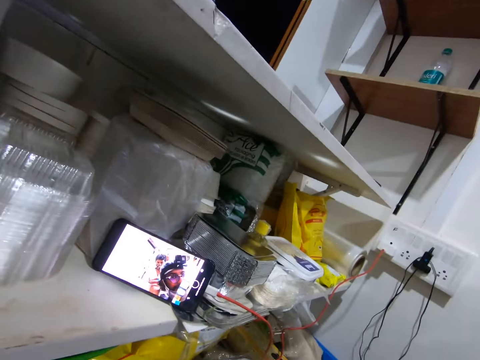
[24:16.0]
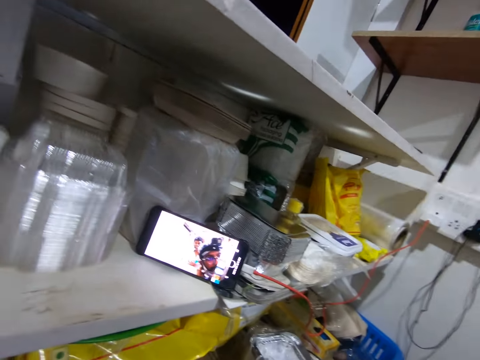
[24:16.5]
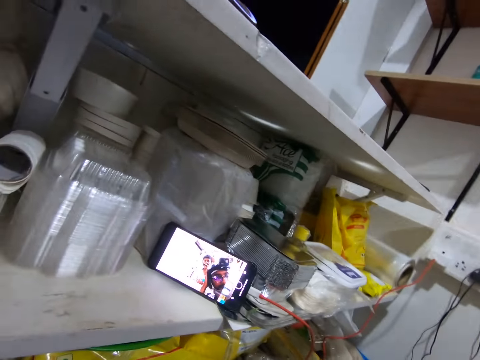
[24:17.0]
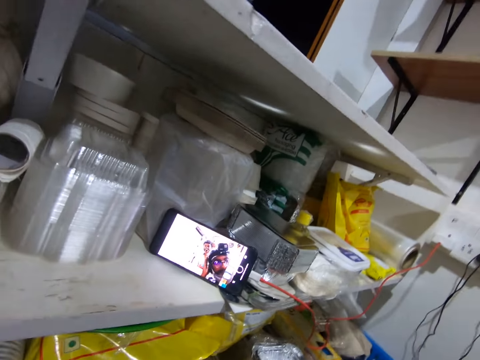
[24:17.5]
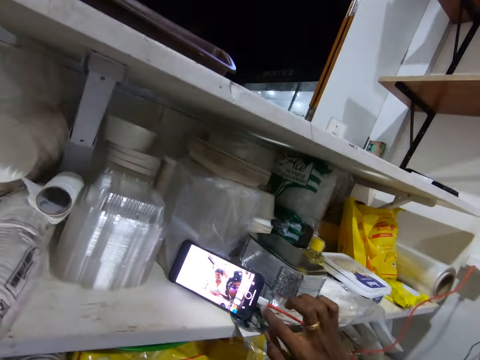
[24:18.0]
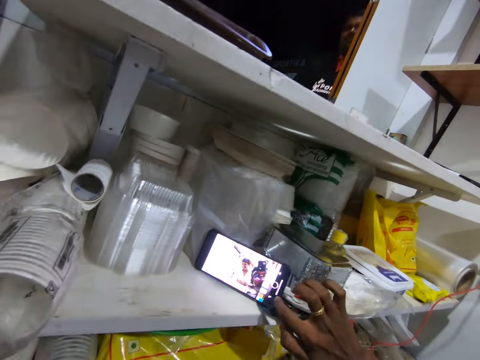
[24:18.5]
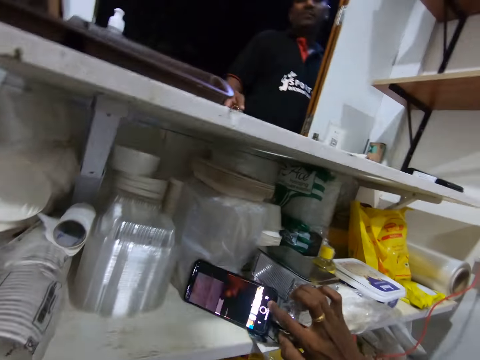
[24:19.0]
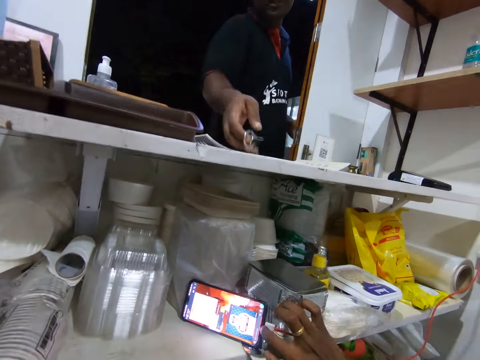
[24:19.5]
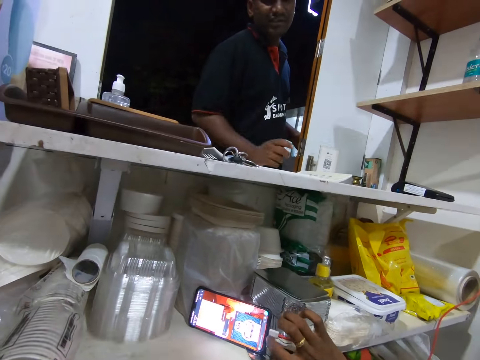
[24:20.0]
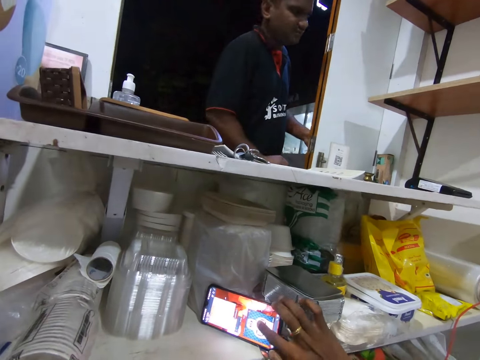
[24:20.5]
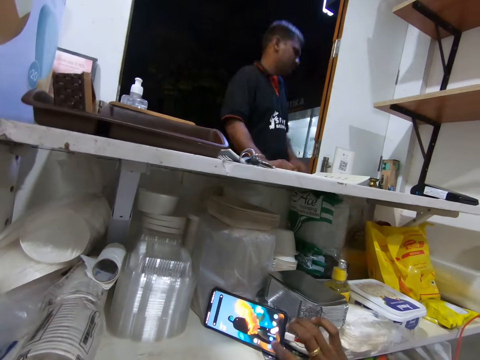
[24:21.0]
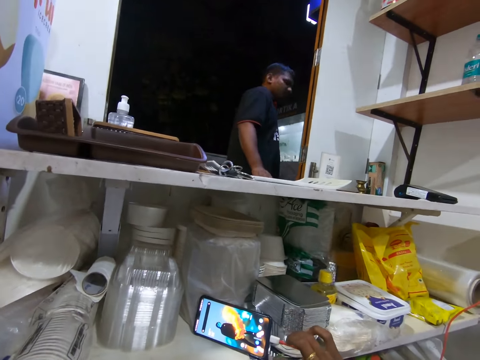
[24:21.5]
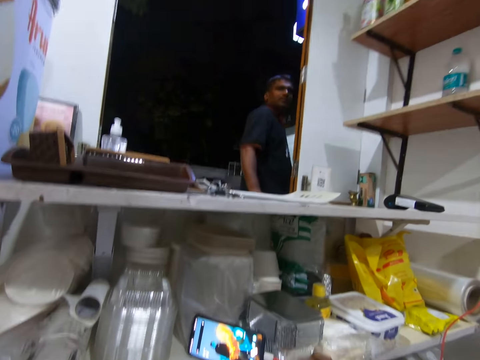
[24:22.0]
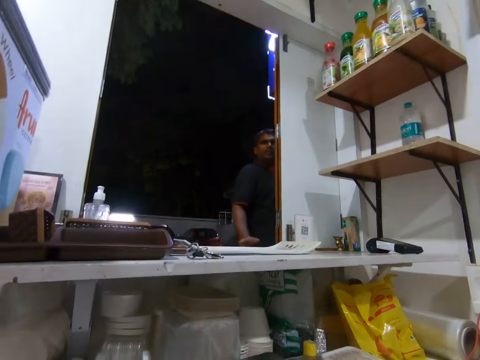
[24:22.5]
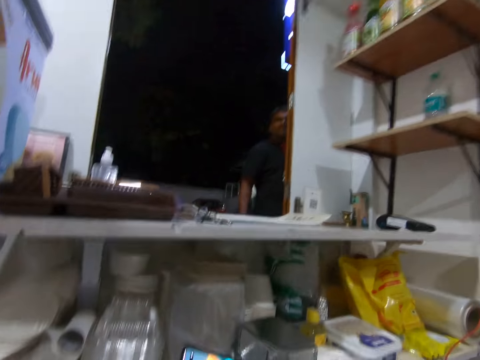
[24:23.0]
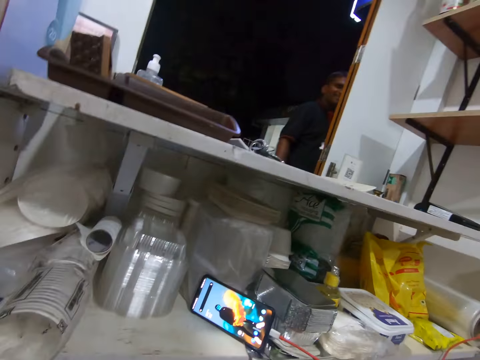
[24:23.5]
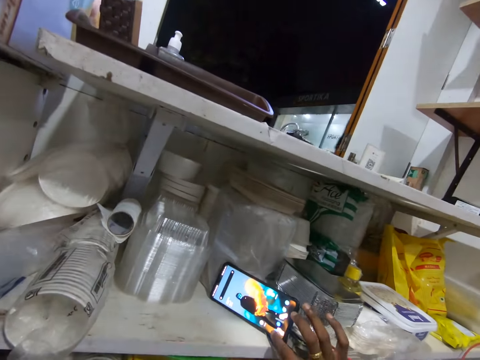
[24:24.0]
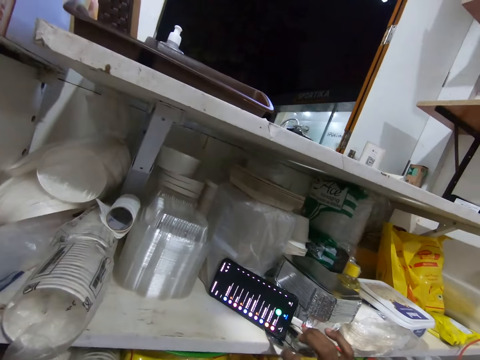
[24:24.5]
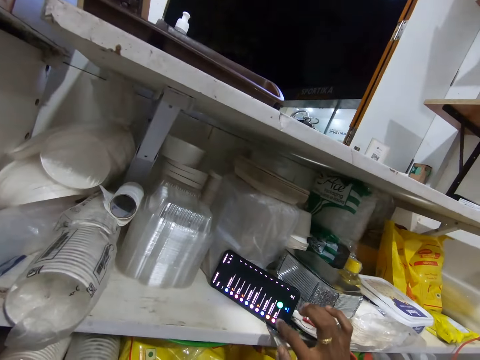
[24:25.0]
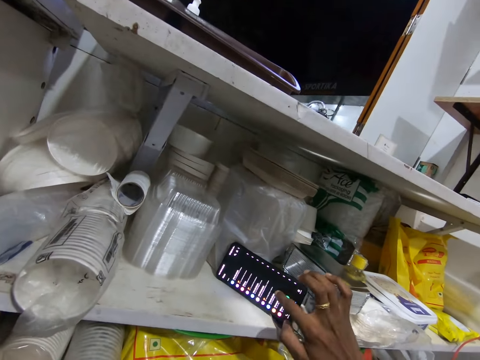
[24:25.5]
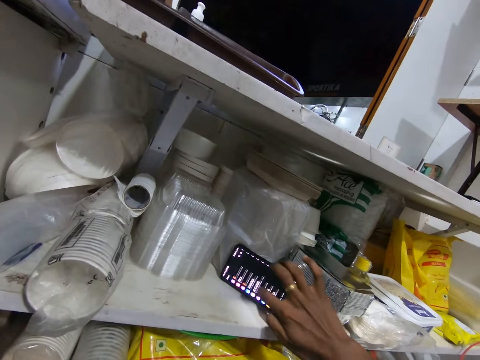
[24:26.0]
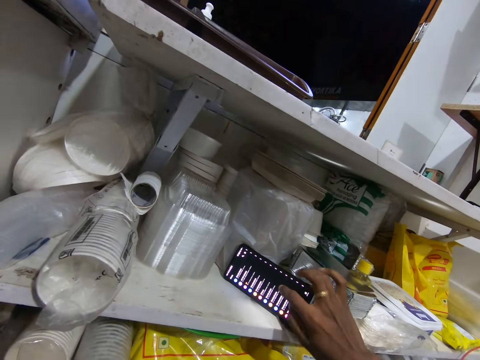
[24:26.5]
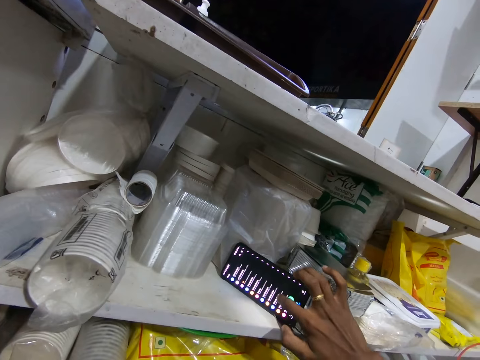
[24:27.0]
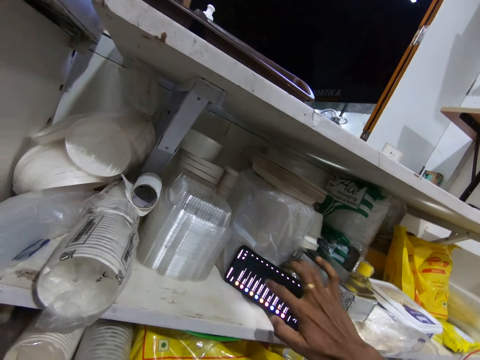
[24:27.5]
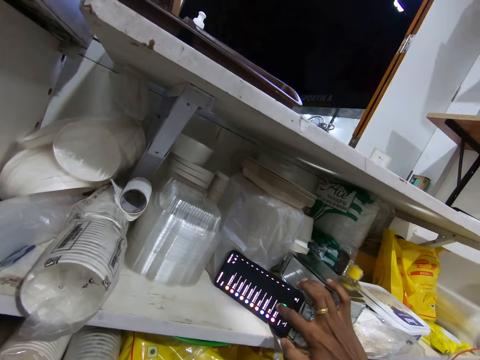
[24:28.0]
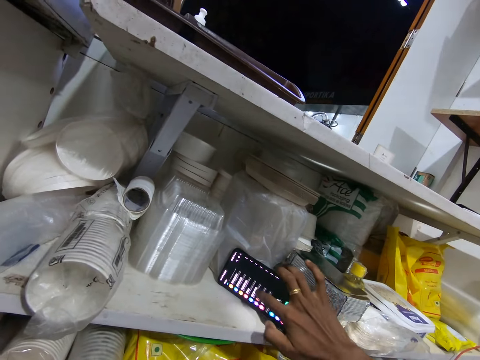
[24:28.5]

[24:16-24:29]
A person converses with the camera wearer. The camera wearer operates the phone on the second layer of the shop counter with his right hand. A man walks towards the shop counter. The man converses with the camera wearer and the woman. He places a bunch of keys on the top layer of the shop counter with his right hand, and places his right hand on the top layer of the shop counter. The woman converses with the man. The camera wearer looks at another person. The man removes his right hand from the top layer of the shop counter, removes his left hand from a door frame, and walks away from the shop counter. The other person talks. The camera wearer operates the phone on the second layer of the shop counter with his right hand. The first person talks.

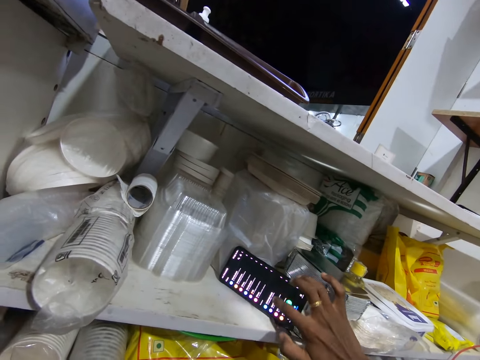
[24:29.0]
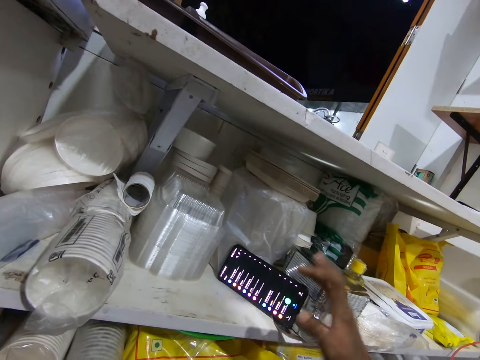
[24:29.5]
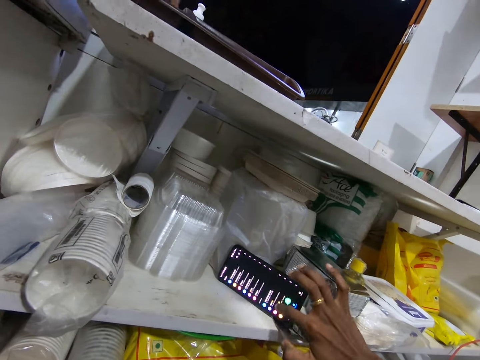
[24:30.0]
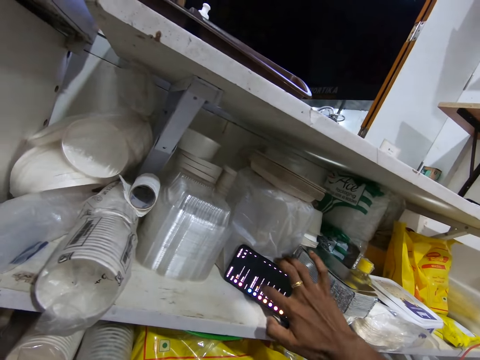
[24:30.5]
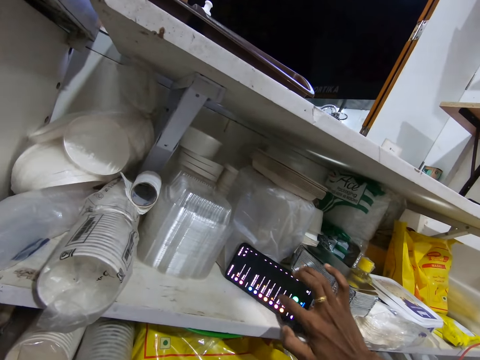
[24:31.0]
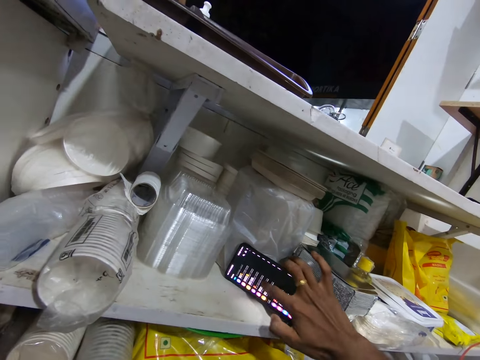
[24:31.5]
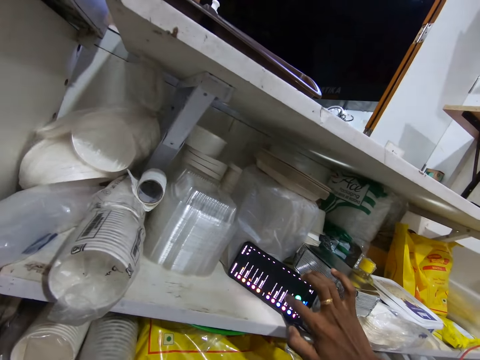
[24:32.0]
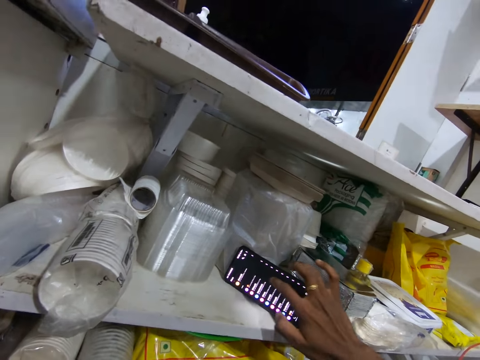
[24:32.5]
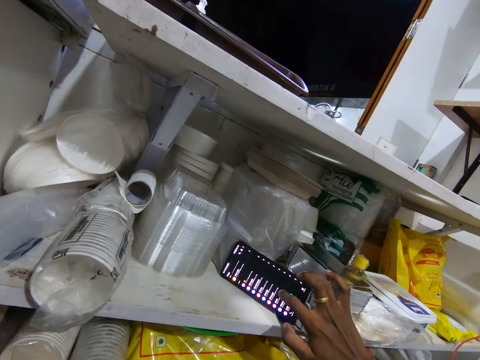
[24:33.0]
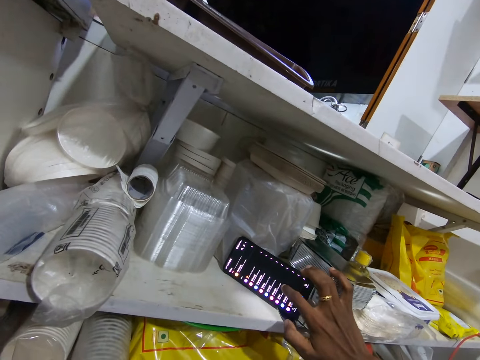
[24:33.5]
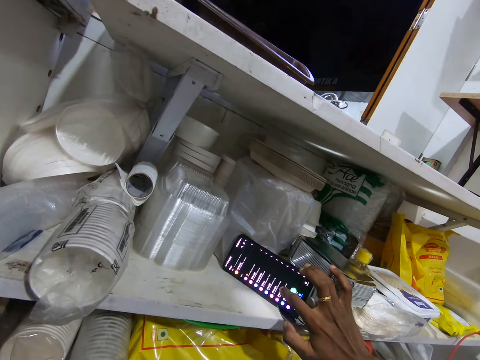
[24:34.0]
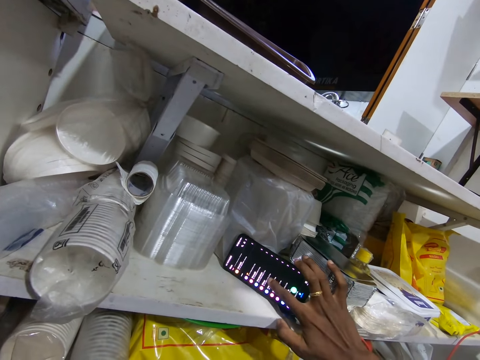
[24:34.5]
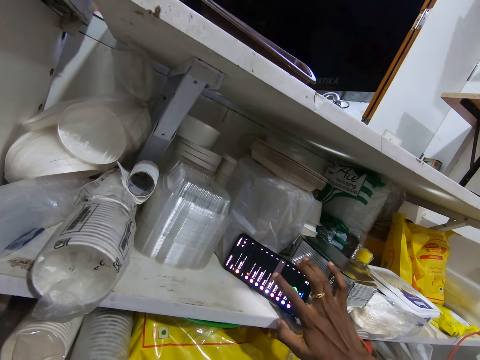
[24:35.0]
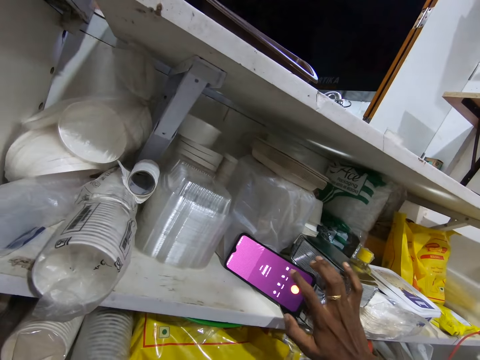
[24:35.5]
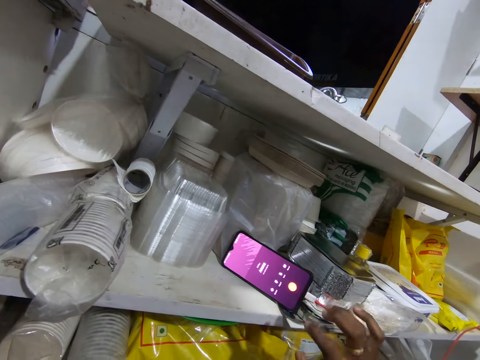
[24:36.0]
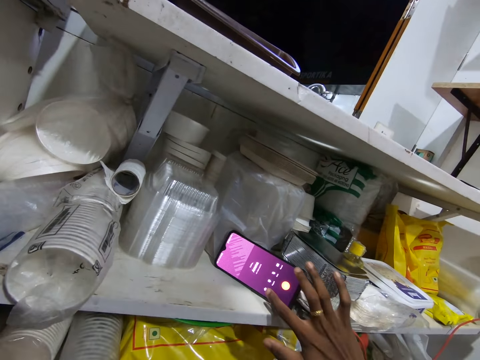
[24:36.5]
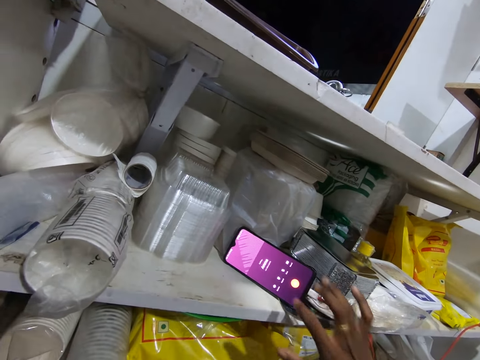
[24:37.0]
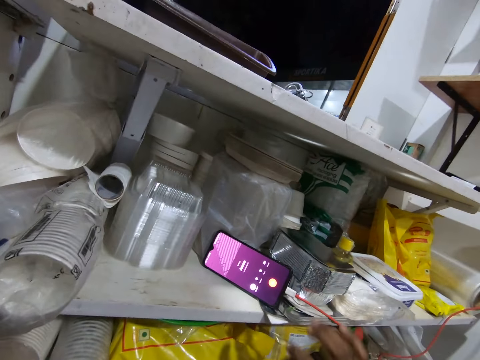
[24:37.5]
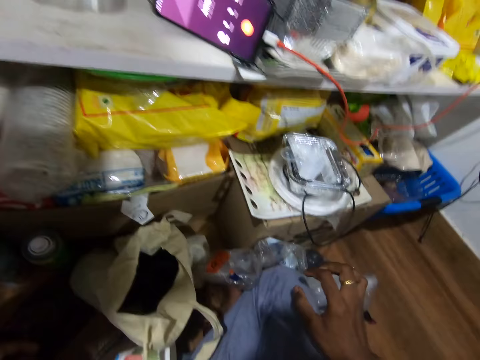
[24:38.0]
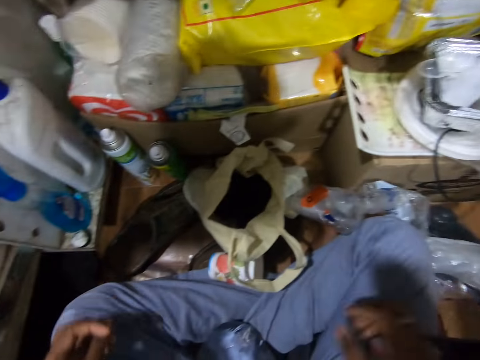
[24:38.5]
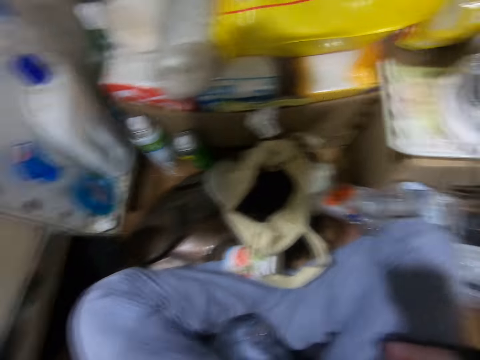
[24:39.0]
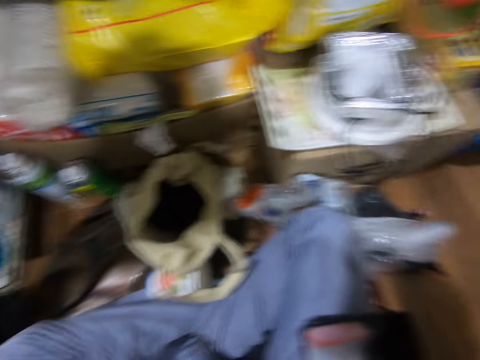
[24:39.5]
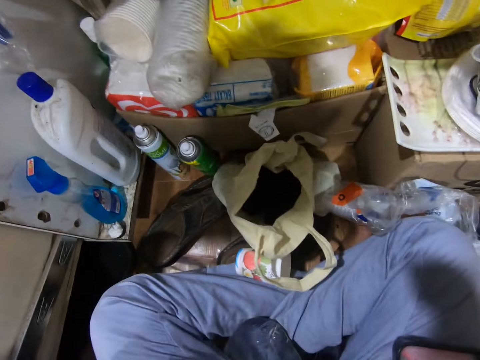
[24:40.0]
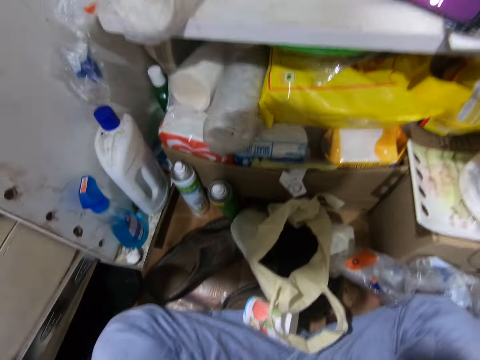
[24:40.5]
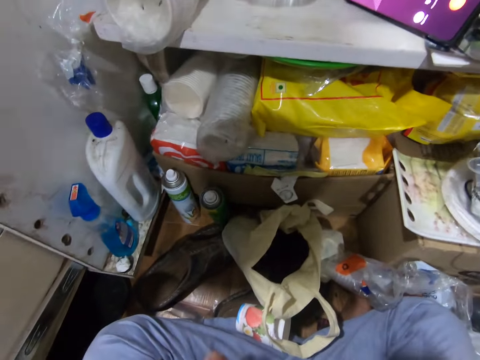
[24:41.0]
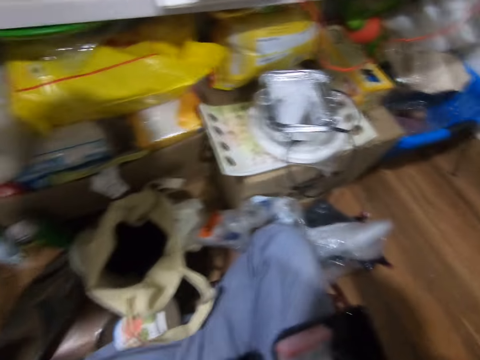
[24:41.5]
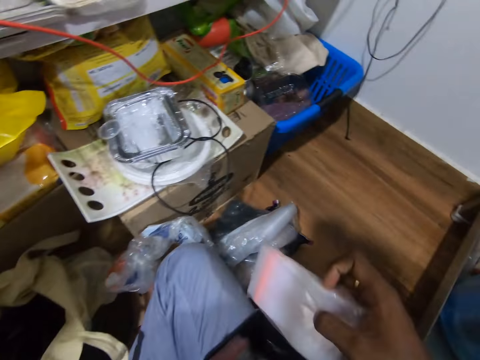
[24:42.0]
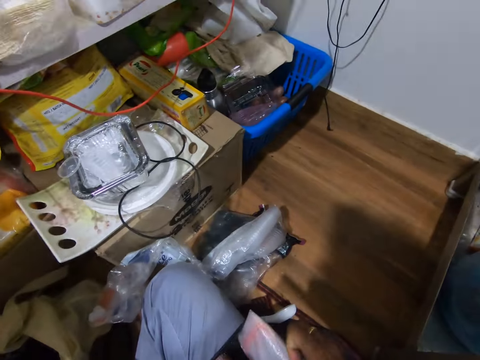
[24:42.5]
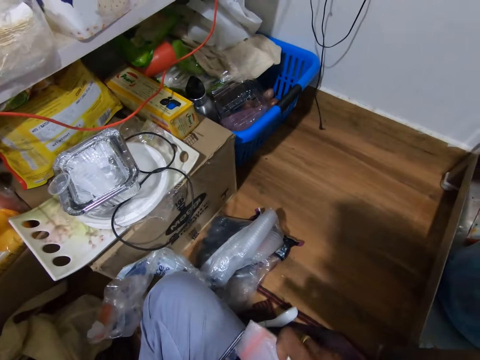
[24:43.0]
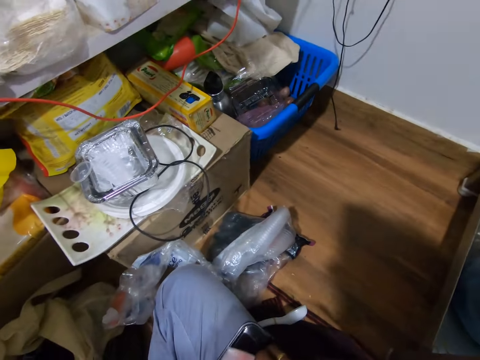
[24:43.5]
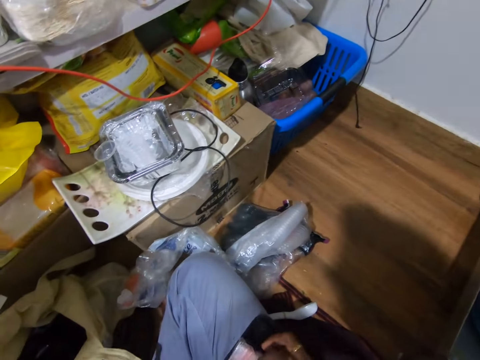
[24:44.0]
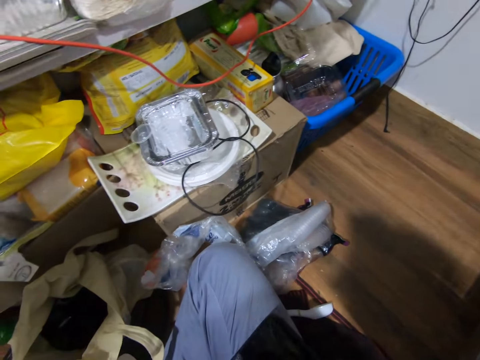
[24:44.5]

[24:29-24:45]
The camera wearer converses with the woman. The woman converses with the camera wearer. The camera wearer places a pack of polythene packs into the black tray on his right lap with his right hand. He picks papers.
